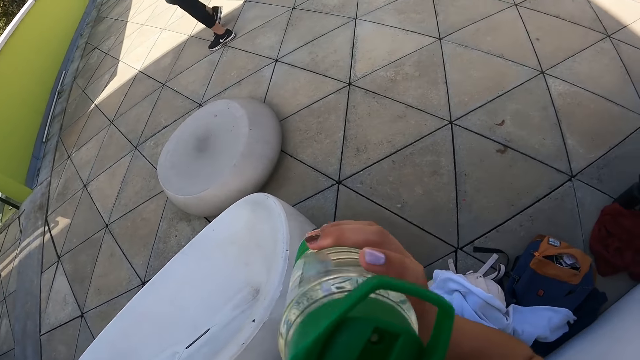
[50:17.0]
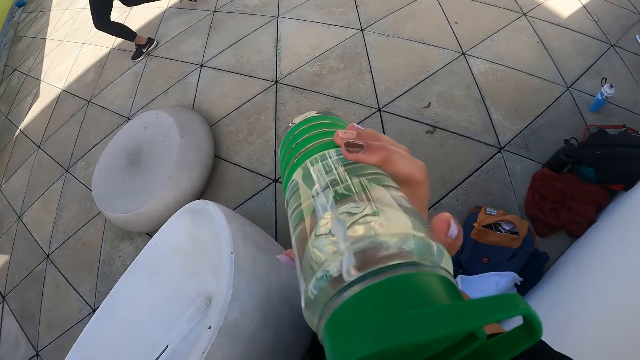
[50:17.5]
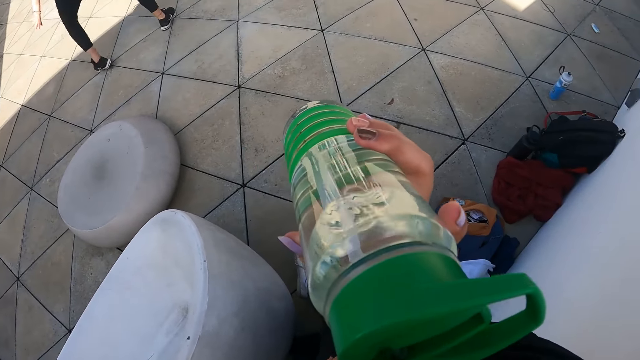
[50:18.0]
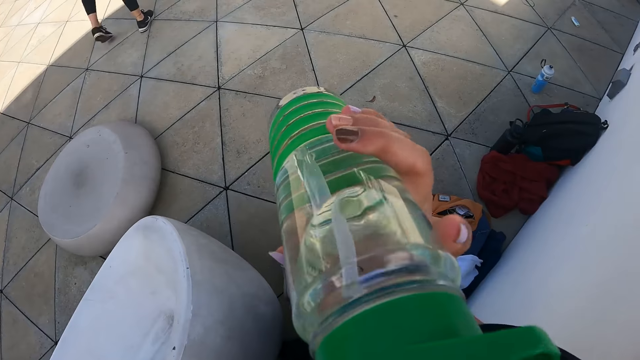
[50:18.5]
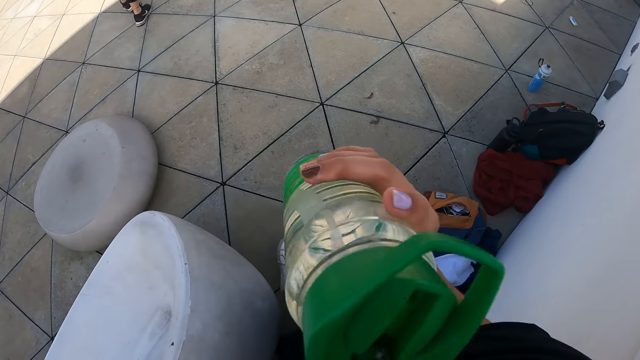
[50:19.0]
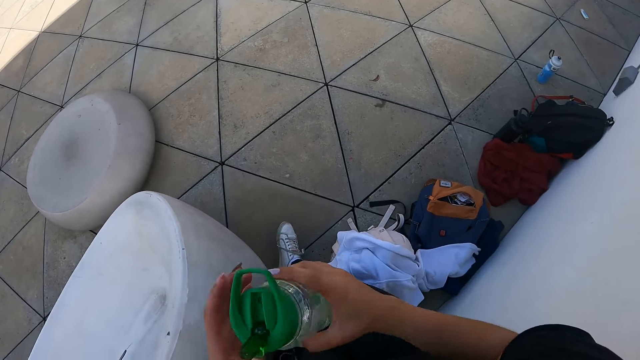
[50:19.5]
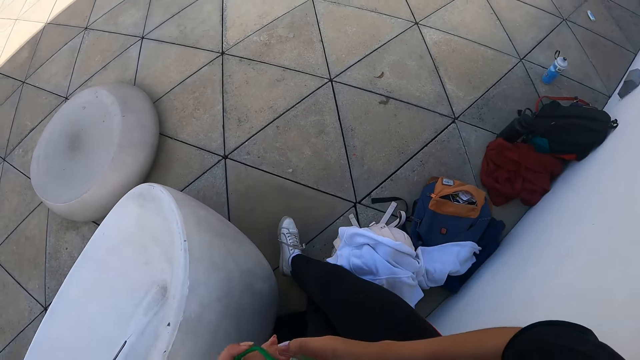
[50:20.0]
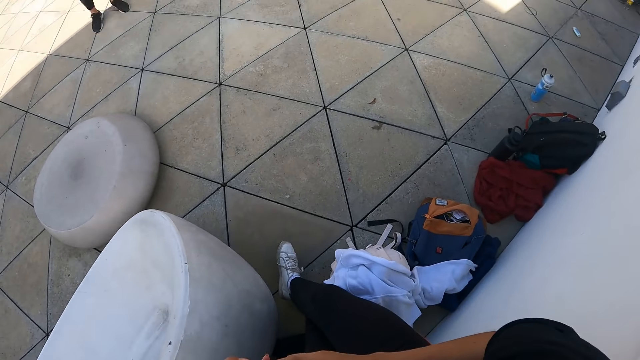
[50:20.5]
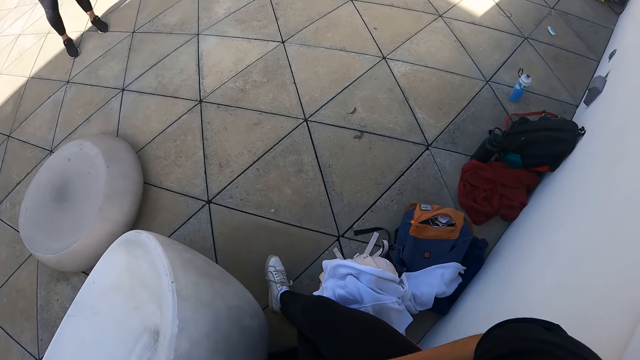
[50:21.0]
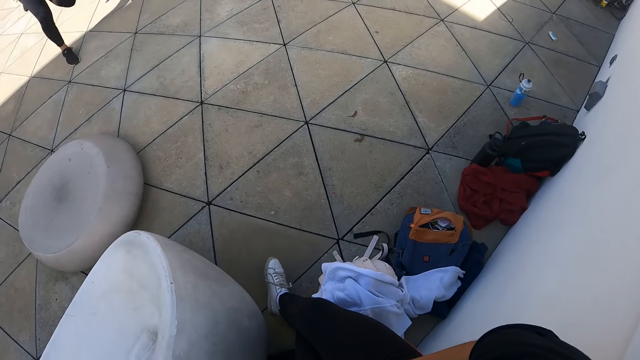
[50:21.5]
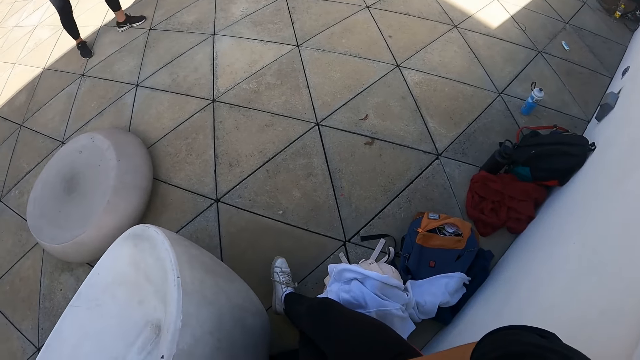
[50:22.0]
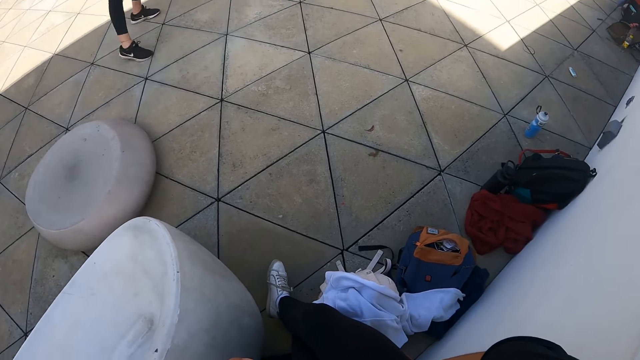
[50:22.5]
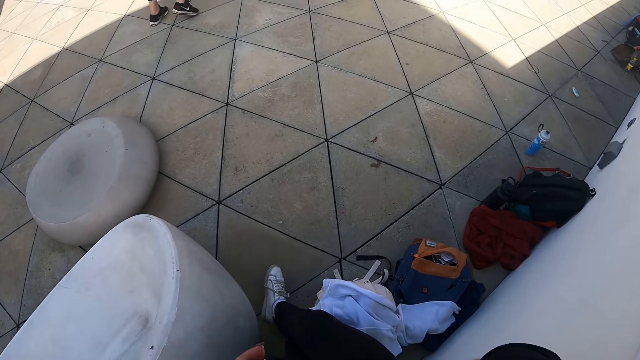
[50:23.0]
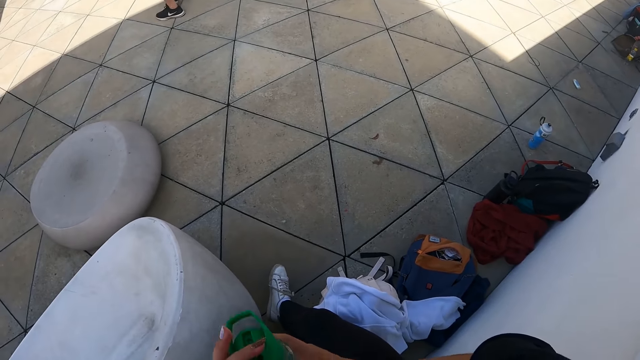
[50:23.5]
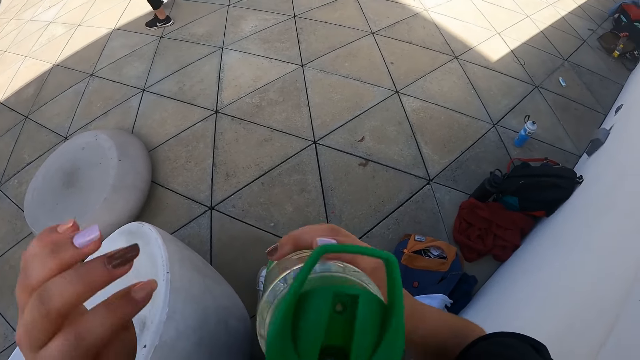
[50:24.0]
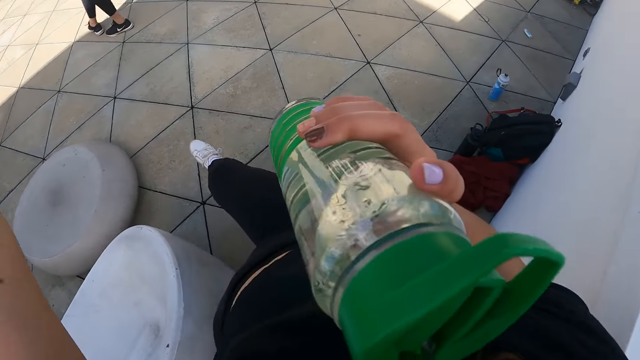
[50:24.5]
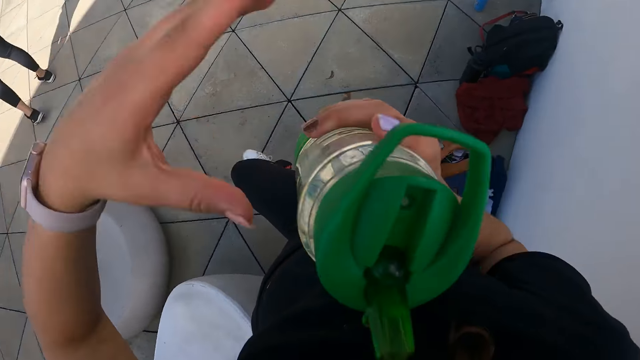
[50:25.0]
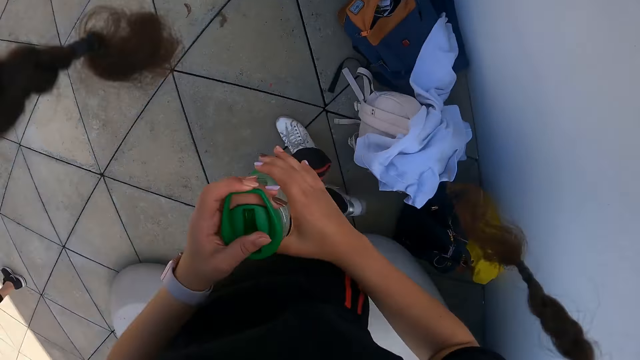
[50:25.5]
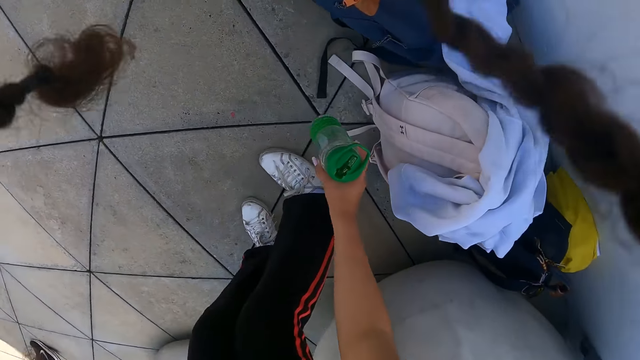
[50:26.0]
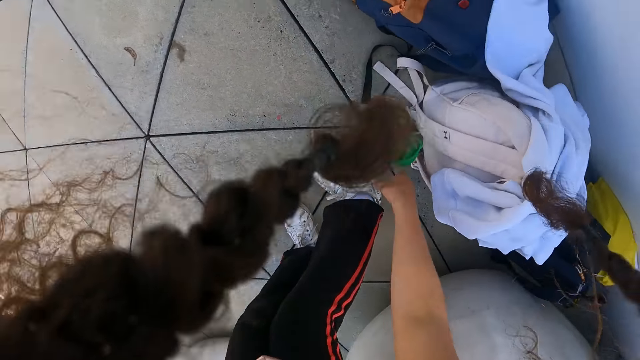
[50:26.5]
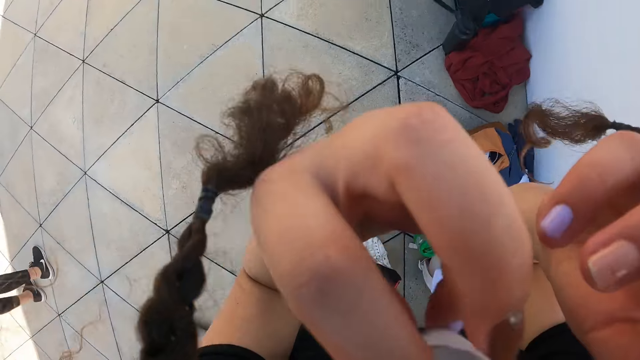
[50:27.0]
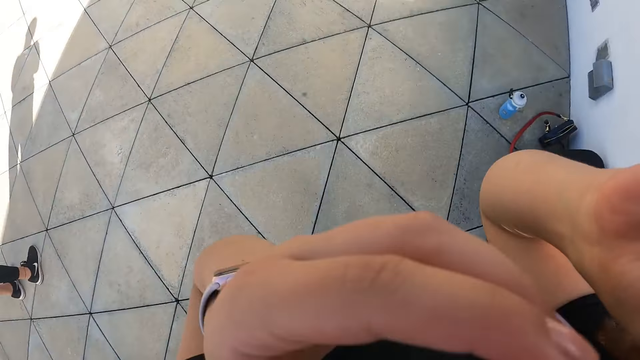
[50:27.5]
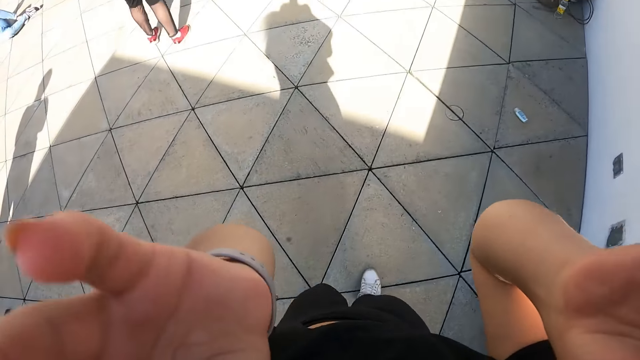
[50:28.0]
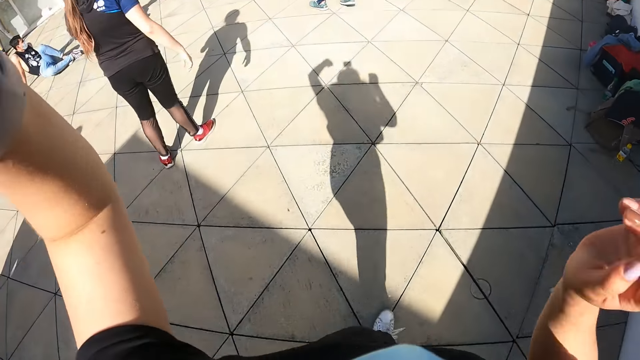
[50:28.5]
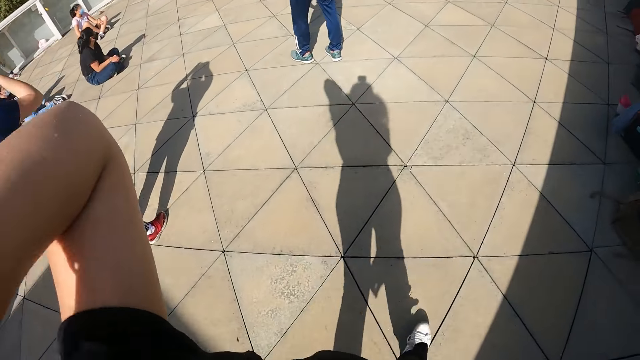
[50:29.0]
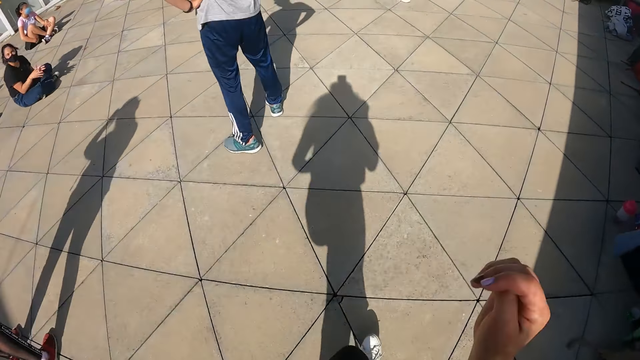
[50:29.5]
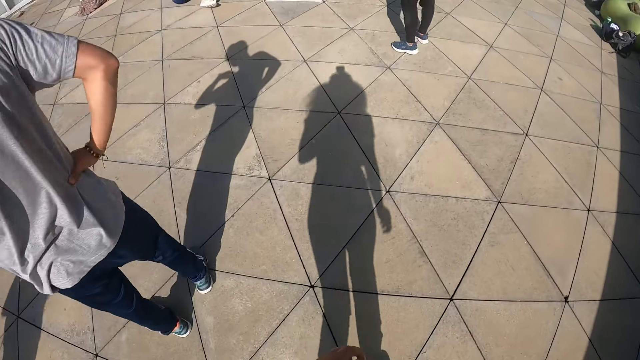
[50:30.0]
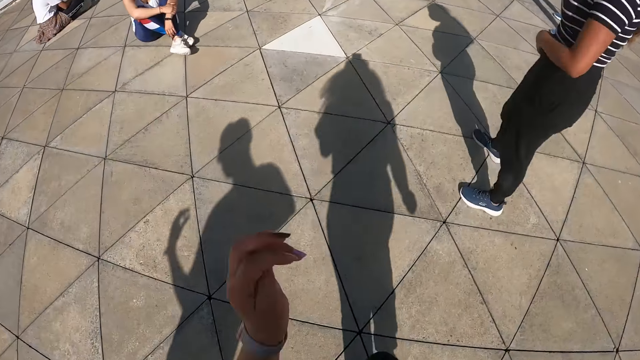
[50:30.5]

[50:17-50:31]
The camera wearer drinks from the water bottle in her right hand. She pulls the bottle off the mouth. She drinks water from the bottle. She pulls the bottle off the mouth. She holds the bottle with both hands. She pulls her hand off the bottle. She drops the water bottle on the floor by the backpack with her right hand. She holds something. She adjusts the camera. She walks down the pathway around the court.

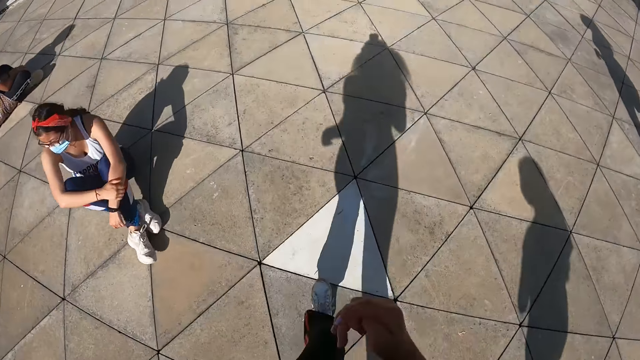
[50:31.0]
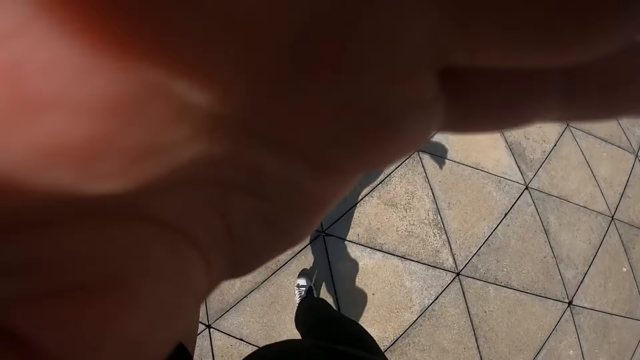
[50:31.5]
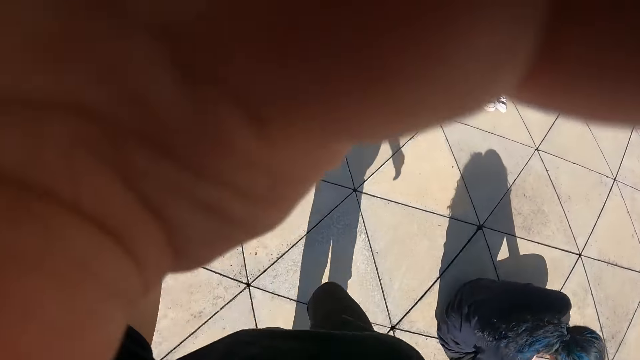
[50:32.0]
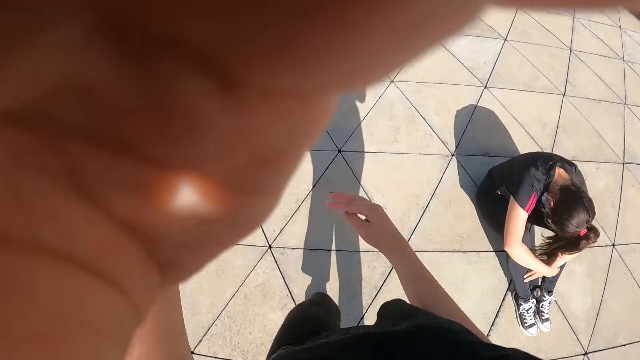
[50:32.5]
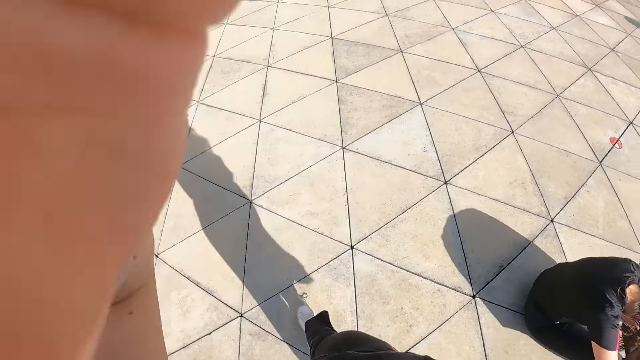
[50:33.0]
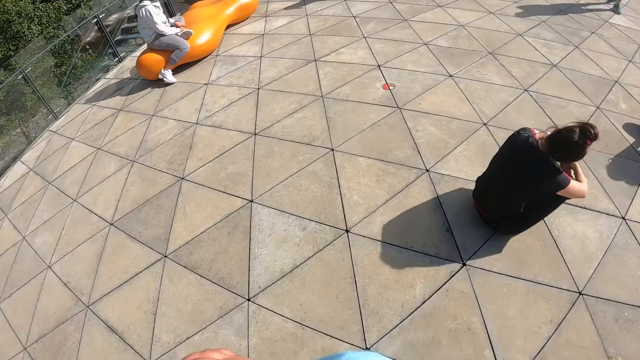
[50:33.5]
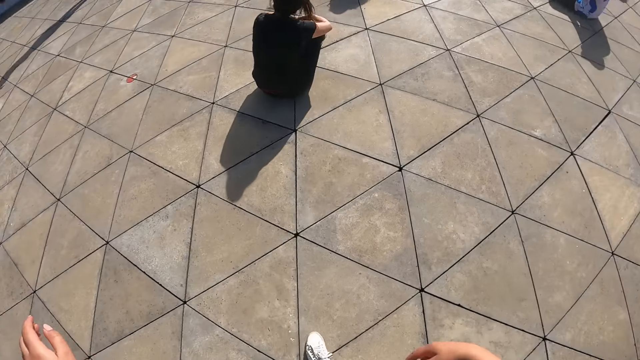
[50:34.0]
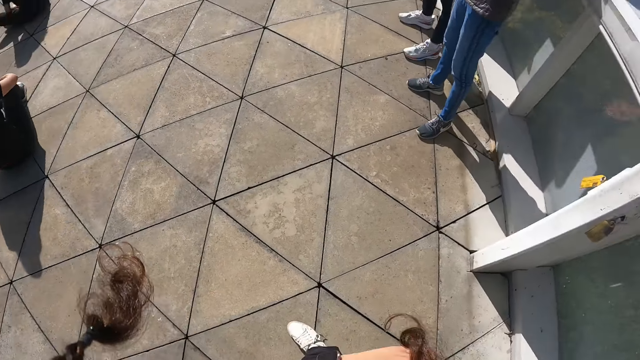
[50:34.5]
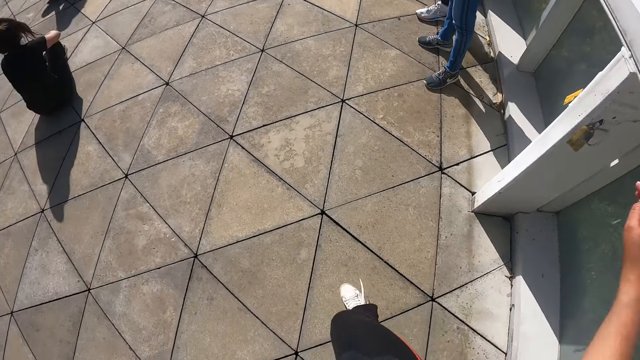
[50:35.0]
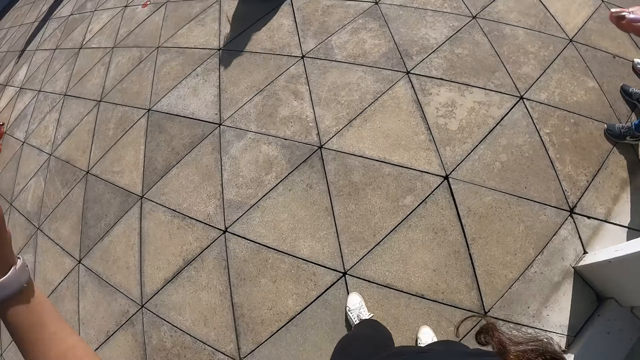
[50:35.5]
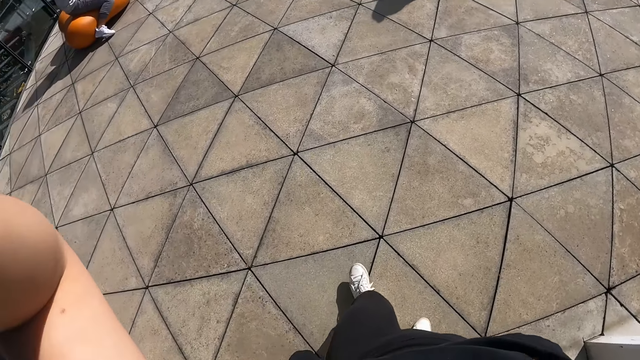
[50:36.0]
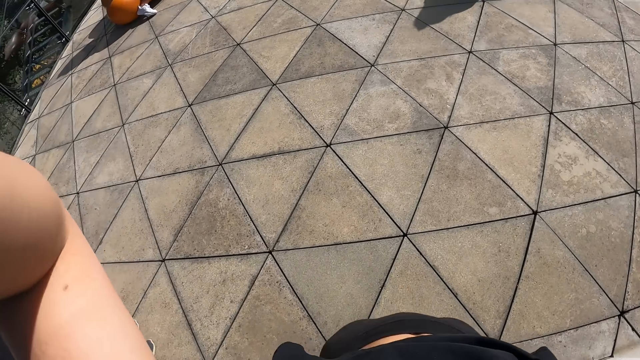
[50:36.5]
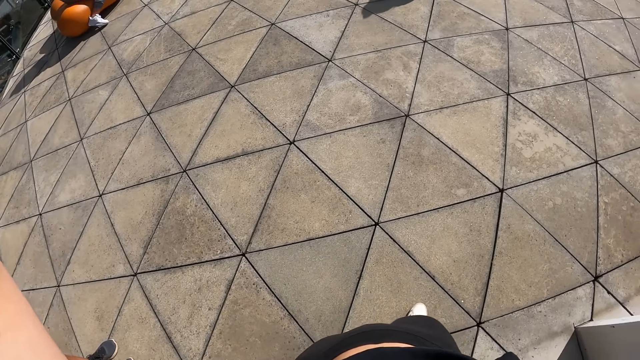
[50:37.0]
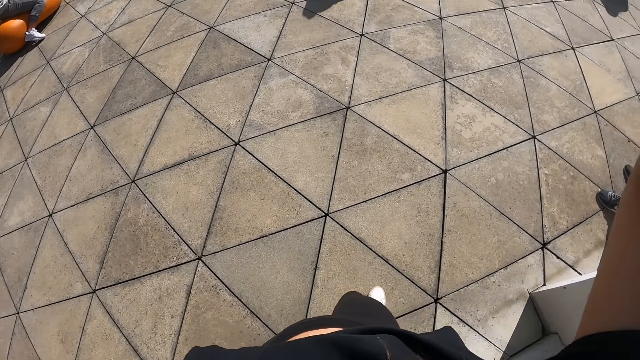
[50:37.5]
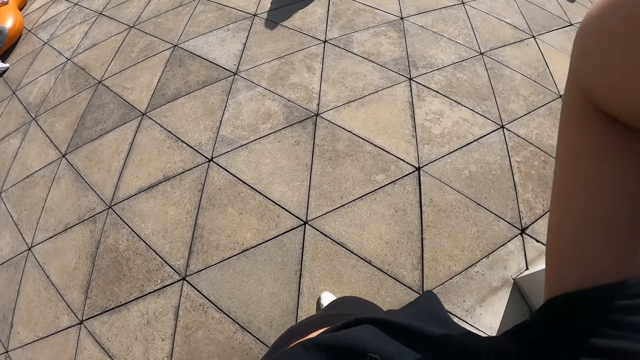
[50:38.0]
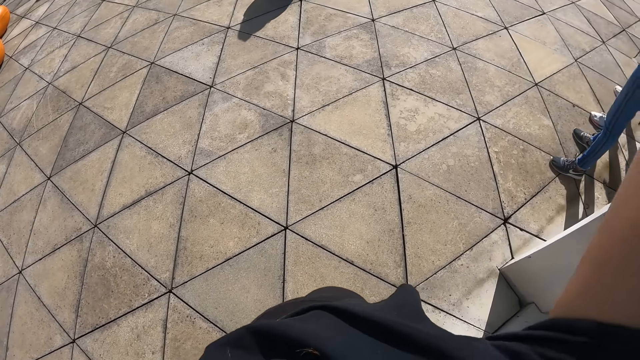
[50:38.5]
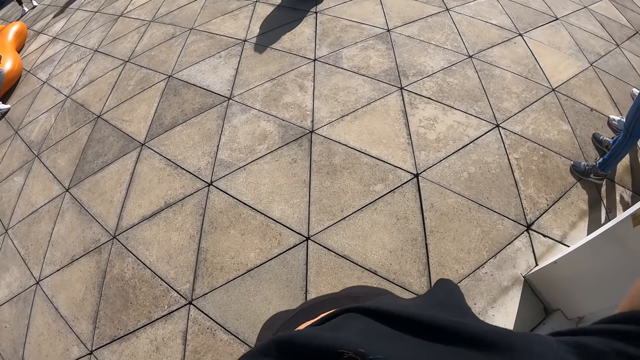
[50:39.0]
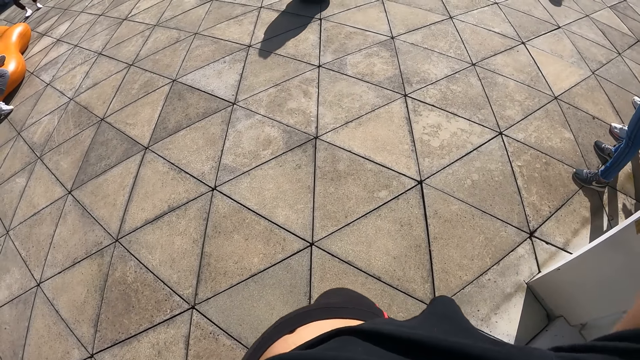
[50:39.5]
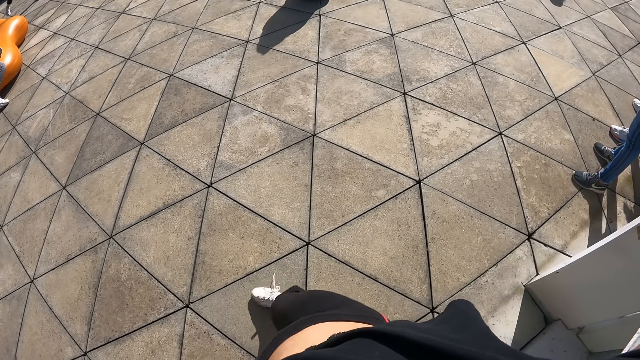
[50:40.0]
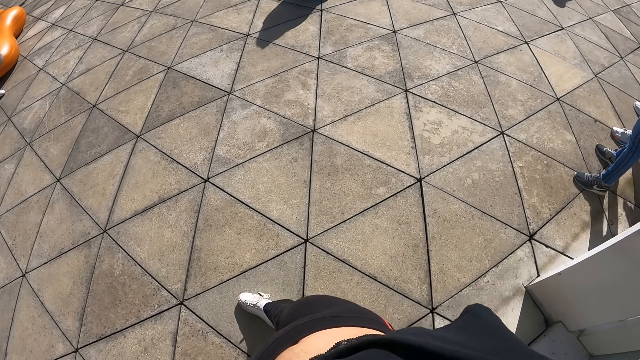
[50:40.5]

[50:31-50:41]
The camera wearer runs around the court. She adjusts the camera. She runs on the pathway around the court. She pulls her hand off the camera. She stands on the pathway. She adjusts the camera. She touches her head with her hands.
